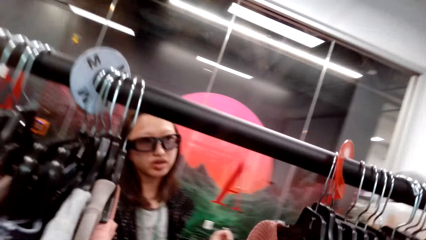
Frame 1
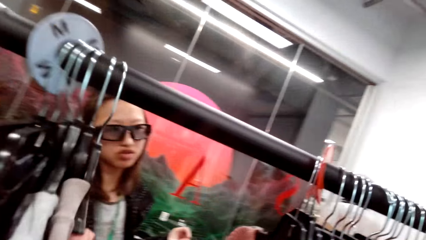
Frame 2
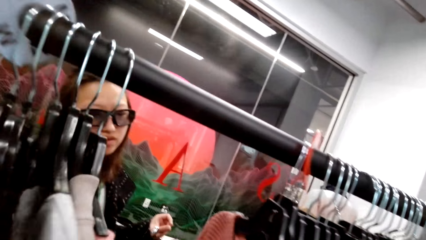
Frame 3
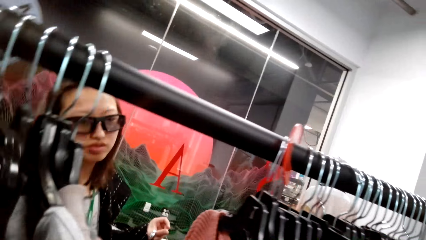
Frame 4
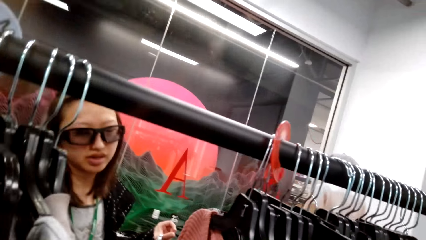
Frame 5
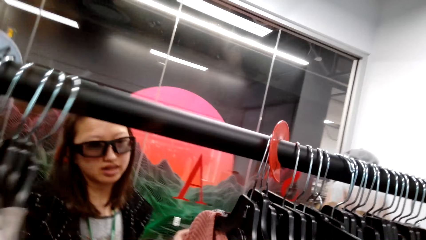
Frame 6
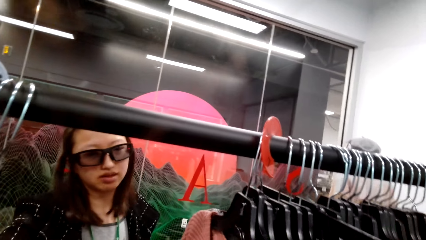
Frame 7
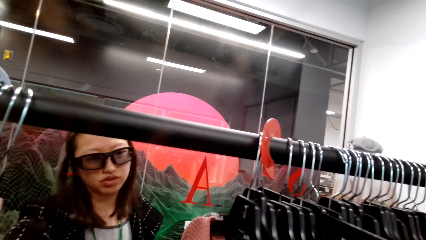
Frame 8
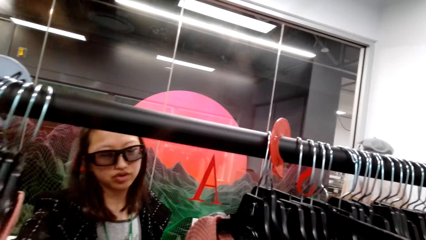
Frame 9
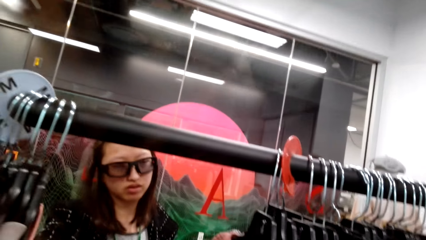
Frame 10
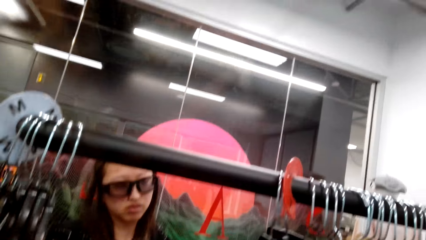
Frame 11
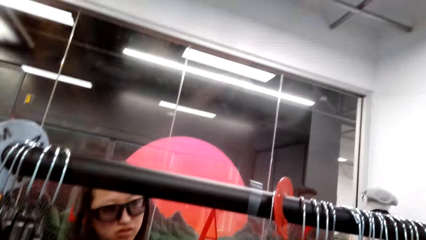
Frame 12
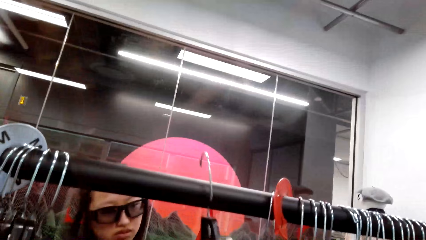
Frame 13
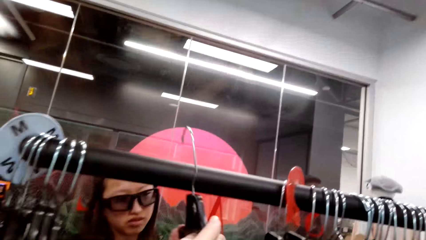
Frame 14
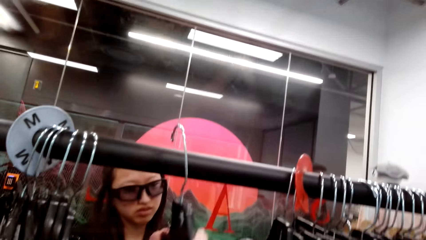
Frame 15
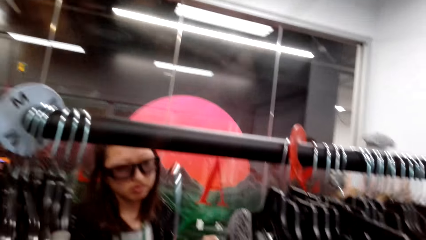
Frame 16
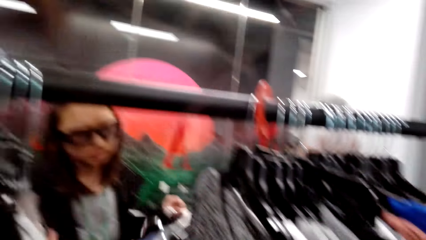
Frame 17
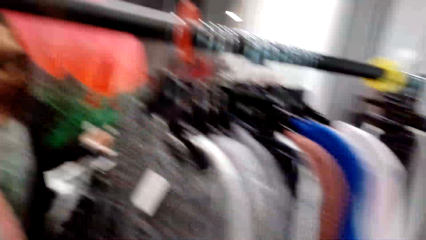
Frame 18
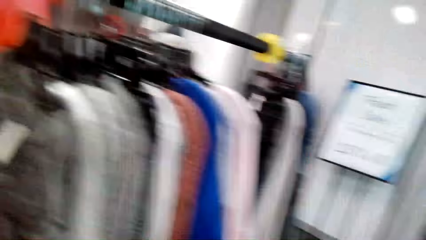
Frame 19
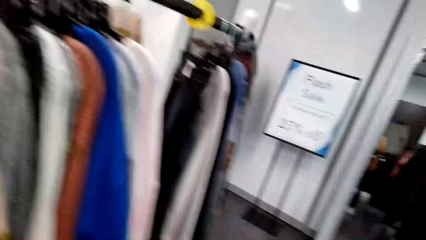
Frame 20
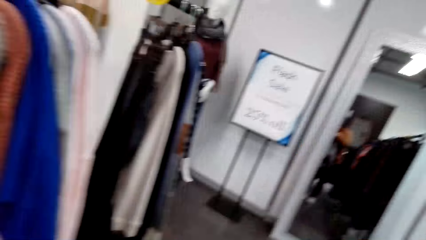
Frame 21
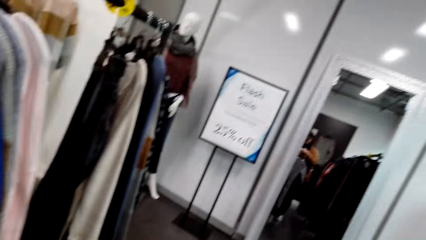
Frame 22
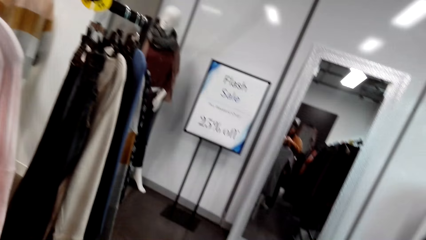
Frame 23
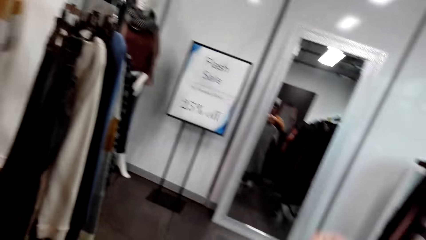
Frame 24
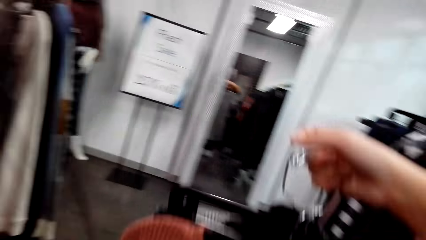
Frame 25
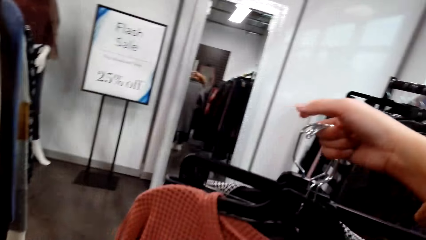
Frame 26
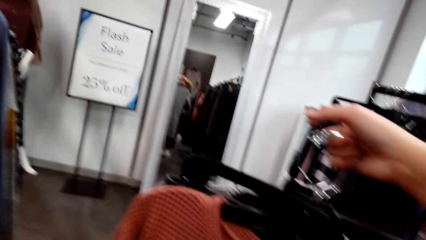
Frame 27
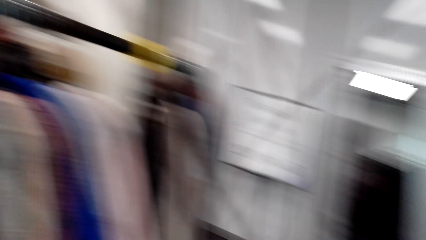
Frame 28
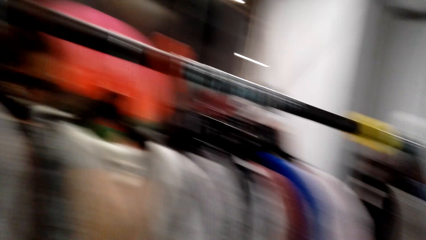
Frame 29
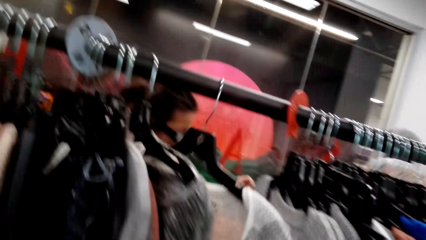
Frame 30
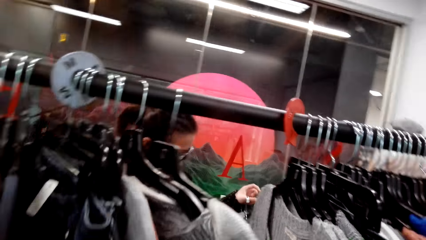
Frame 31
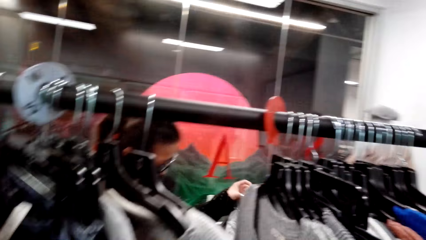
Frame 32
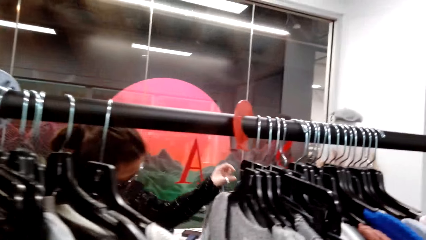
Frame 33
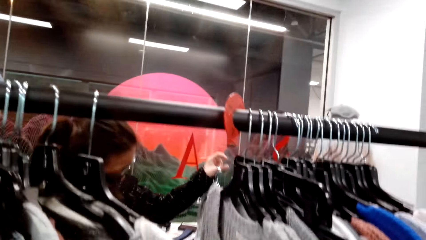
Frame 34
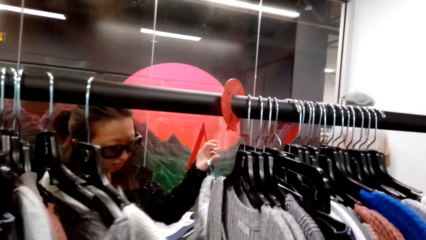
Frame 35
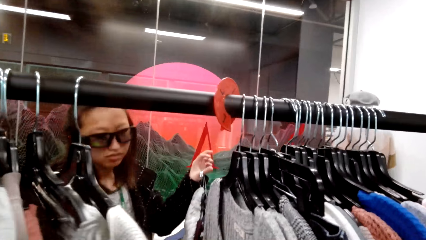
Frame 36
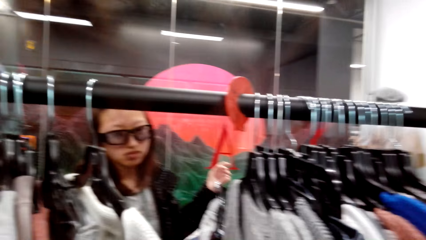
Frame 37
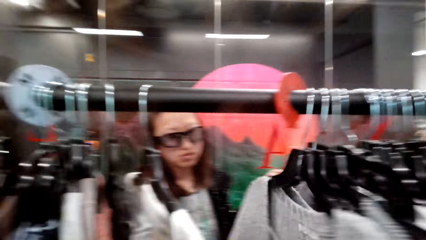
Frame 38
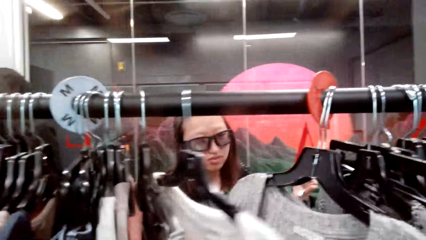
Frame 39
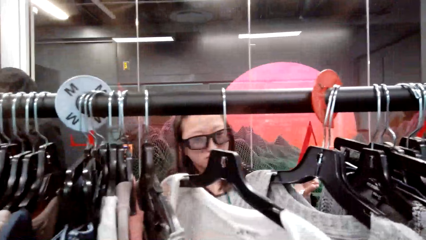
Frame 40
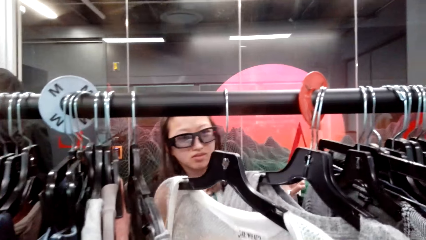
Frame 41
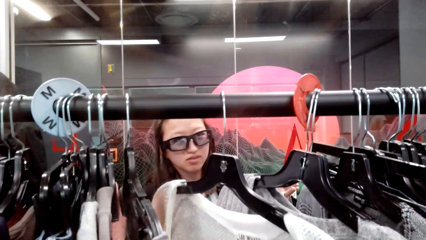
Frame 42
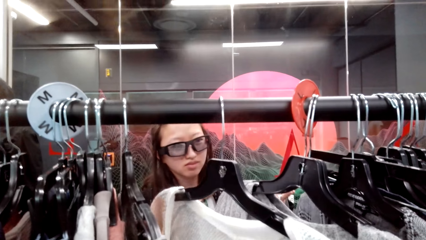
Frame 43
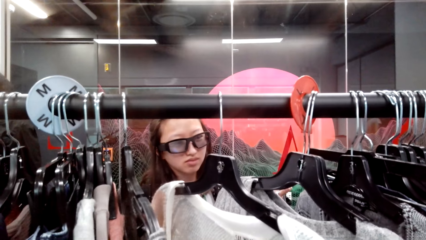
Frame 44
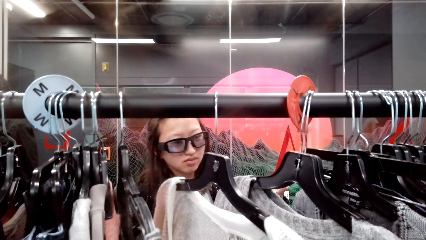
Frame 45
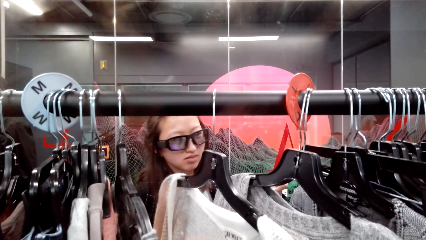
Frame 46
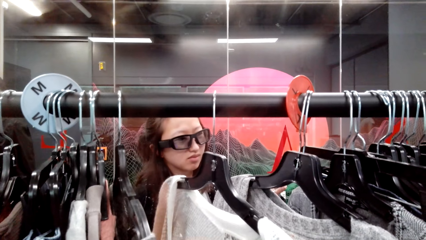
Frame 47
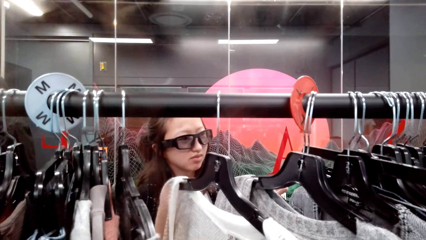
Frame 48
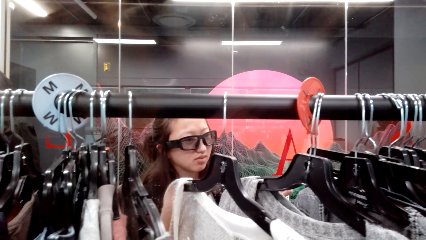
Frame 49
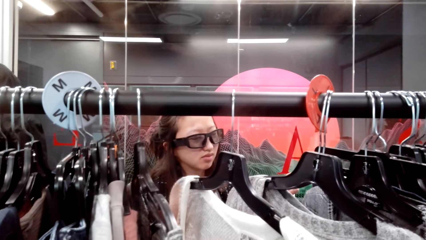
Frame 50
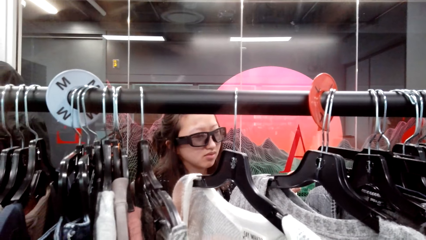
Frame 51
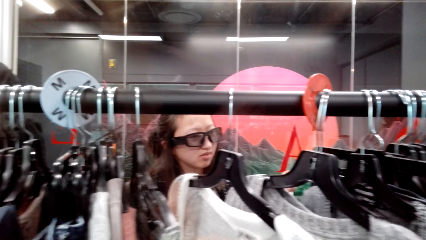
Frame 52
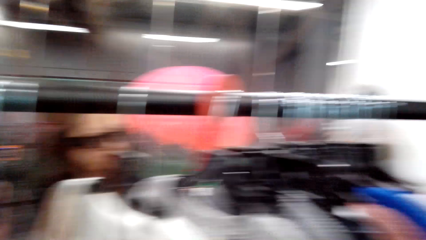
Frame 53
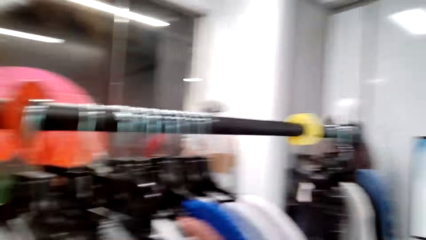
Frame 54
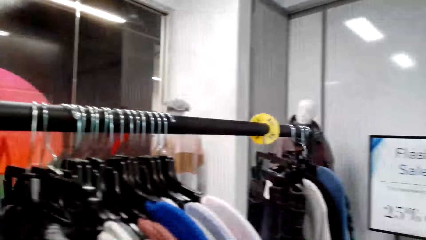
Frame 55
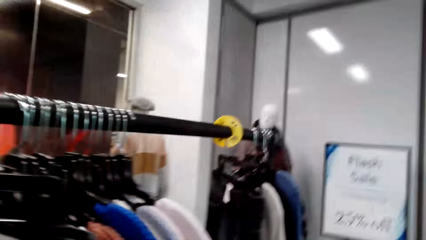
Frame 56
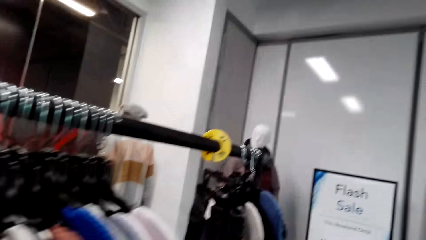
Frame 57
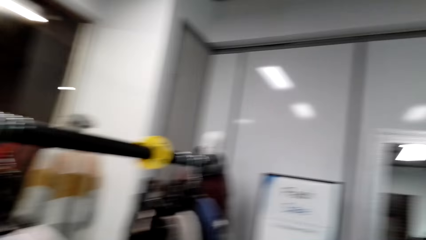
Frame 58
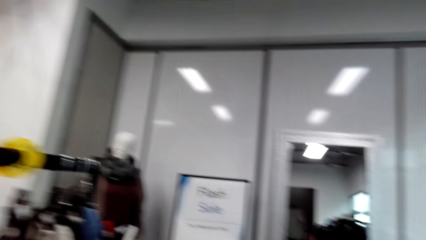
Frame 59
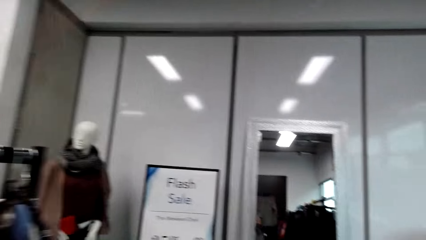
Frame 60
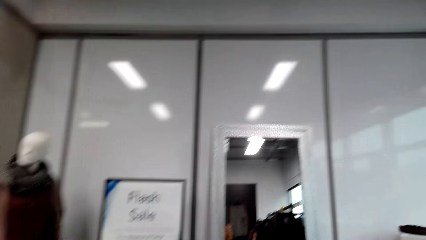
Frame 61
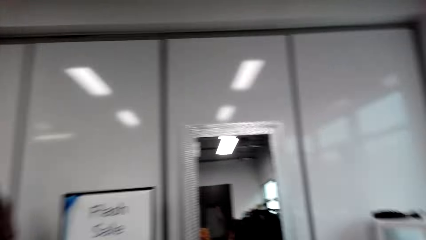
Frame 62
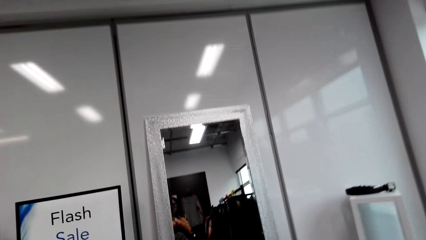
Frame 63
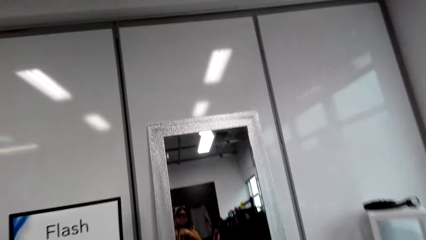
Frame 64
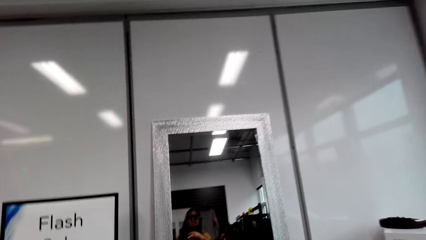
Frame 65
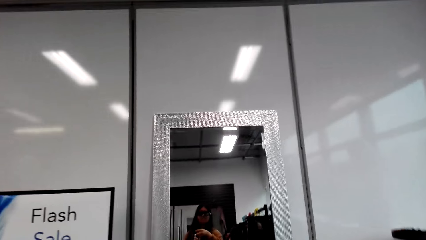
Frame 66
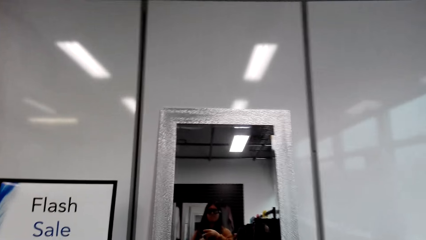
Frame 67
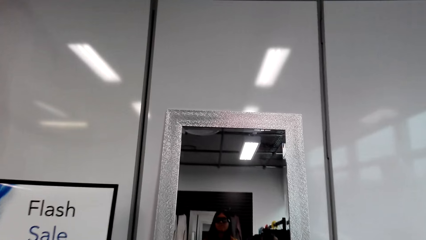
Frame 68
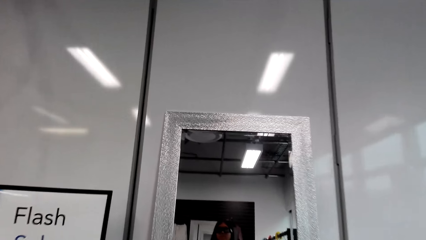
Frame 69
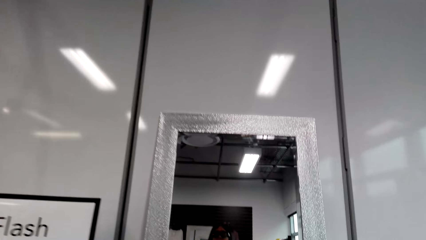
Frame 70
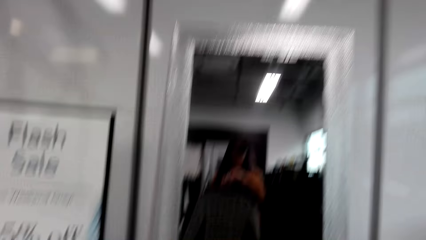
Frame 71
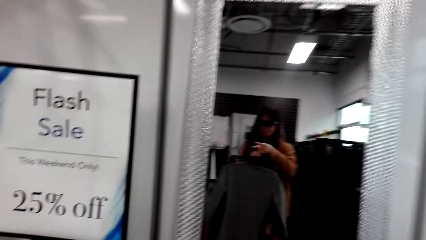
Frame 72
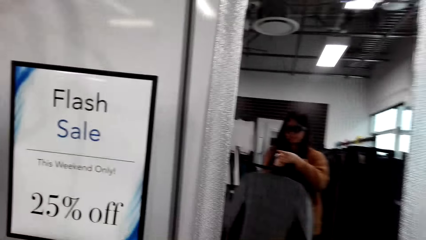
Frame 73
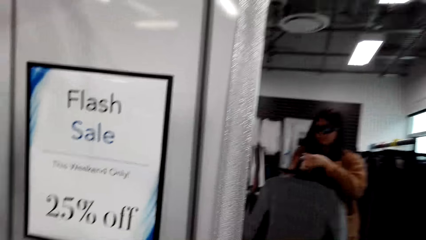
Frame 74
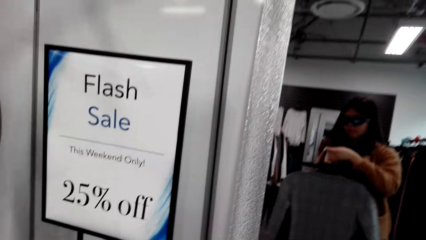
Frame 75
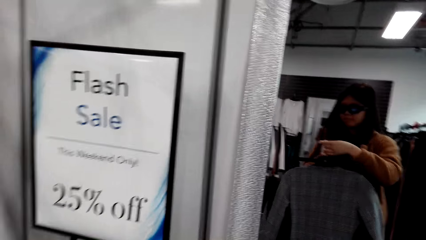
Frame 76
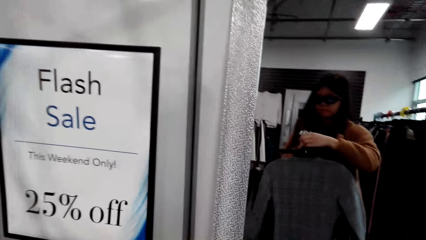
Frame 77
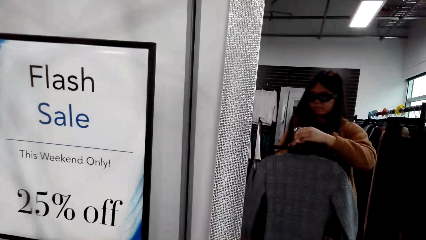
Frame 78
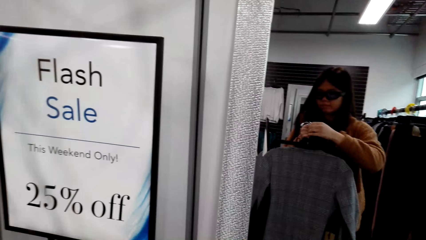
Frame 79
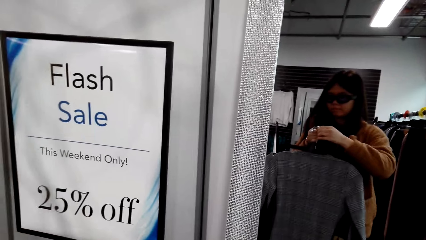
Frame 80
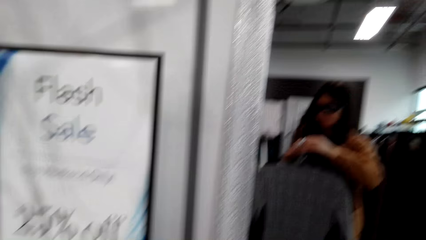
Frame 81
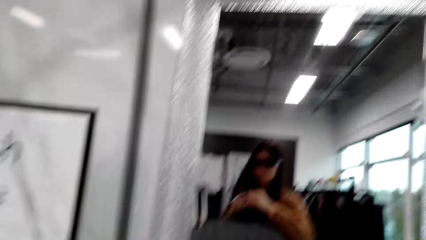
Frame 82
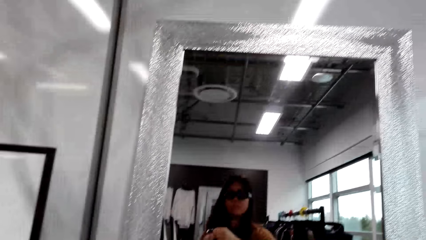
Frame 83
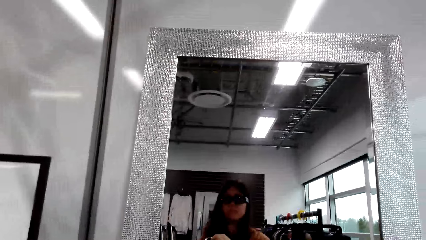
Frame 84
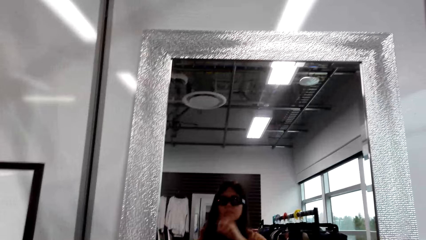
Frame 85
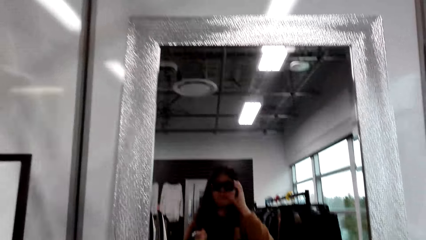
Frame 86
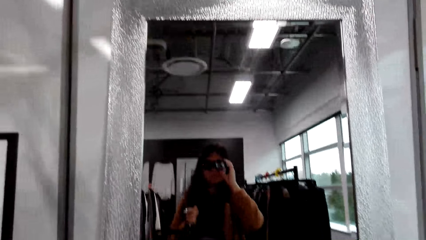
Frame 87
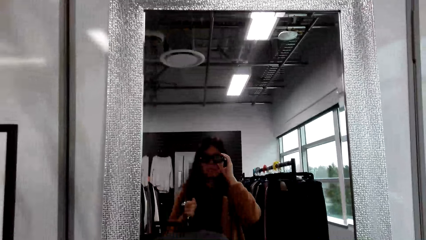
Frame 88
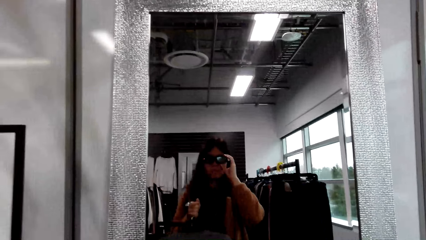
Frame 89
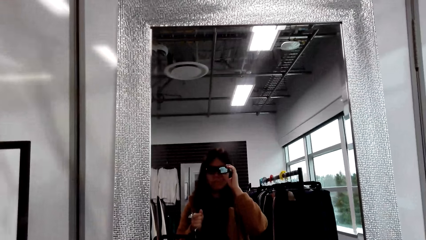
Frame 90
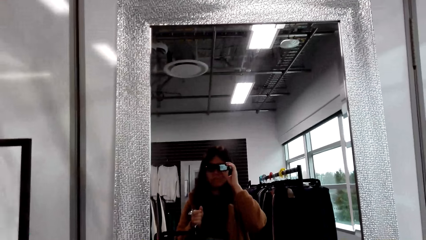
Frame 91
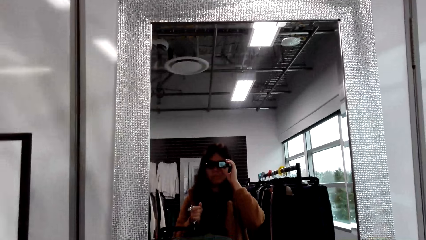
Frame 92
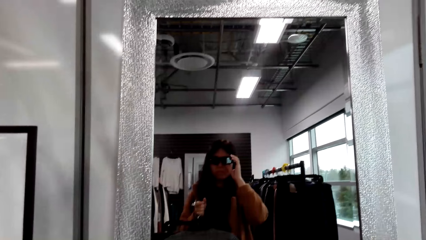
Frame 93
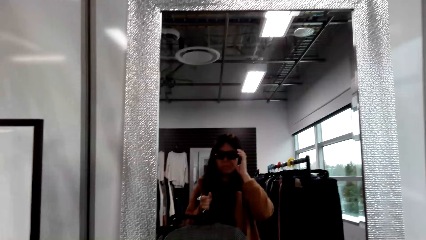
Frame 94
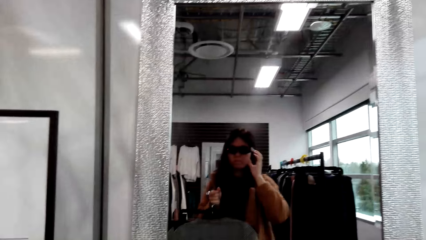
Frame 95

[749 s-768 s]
A man looks at the clothes and talks to the camera wearer. A woman picks up the clothes. The camera wearer looks around the room. The man looks at the clothes. The camera wearer looks at the clothes. They walk toward the mirror. They look into the mirror.
